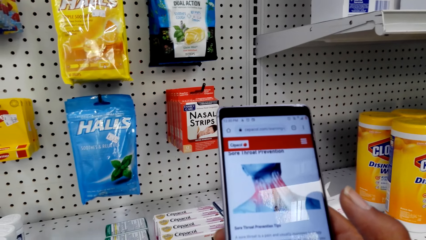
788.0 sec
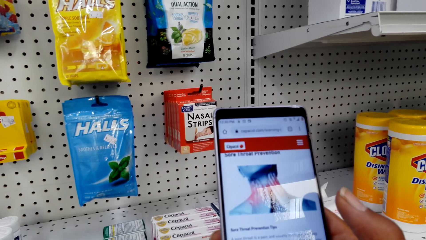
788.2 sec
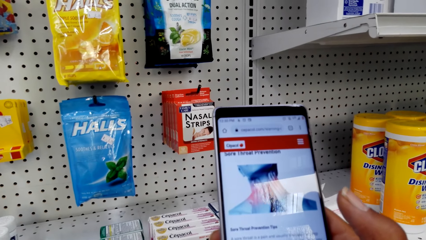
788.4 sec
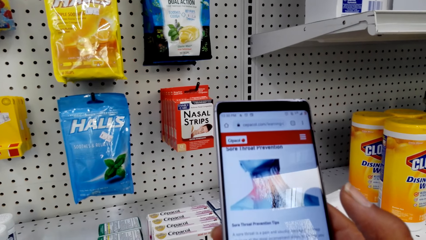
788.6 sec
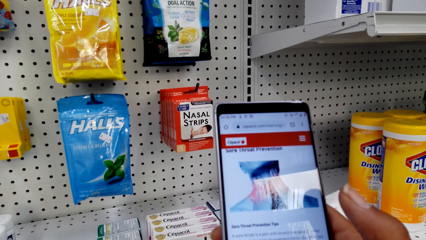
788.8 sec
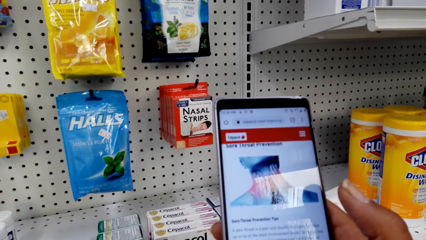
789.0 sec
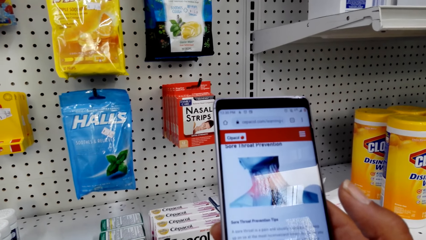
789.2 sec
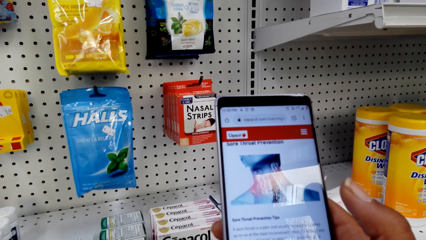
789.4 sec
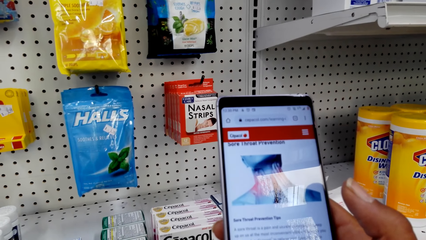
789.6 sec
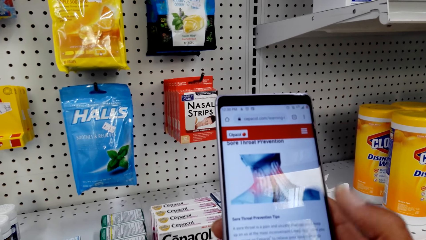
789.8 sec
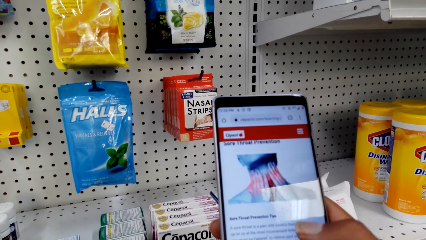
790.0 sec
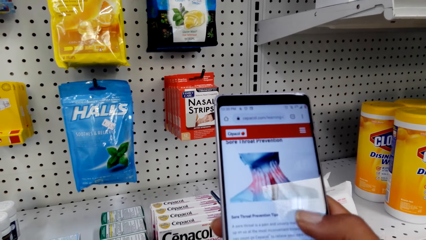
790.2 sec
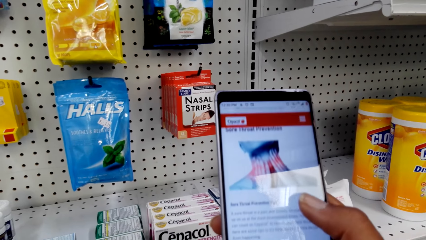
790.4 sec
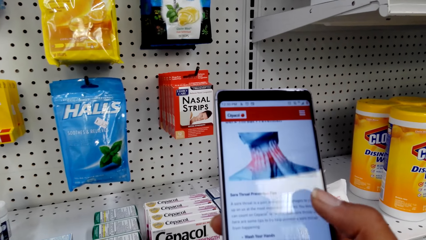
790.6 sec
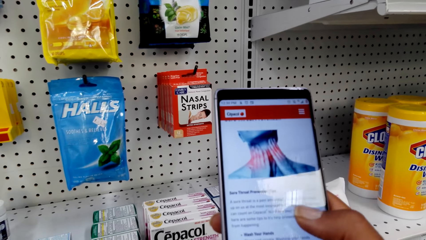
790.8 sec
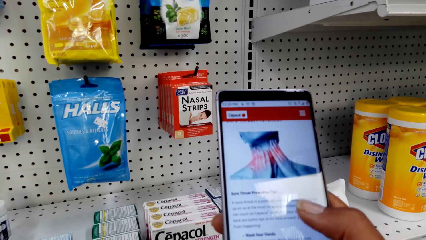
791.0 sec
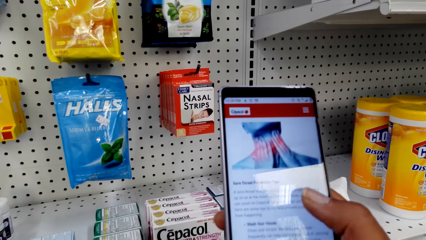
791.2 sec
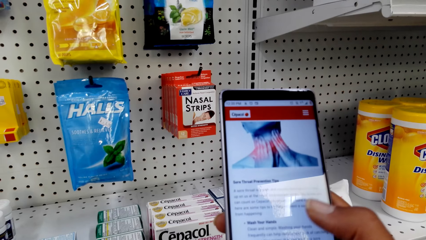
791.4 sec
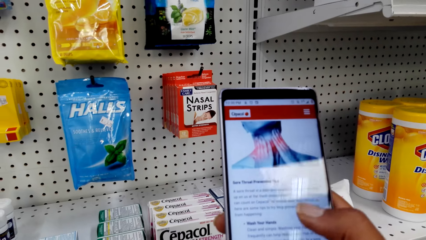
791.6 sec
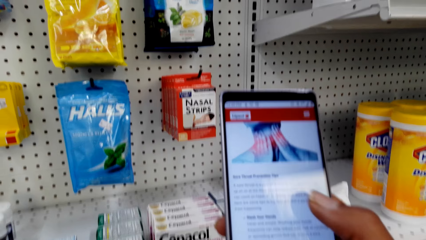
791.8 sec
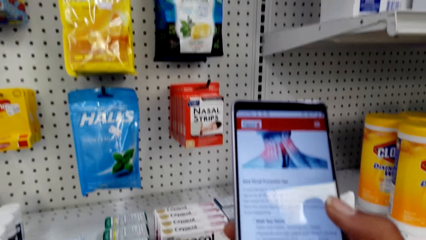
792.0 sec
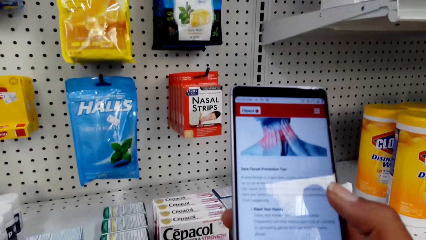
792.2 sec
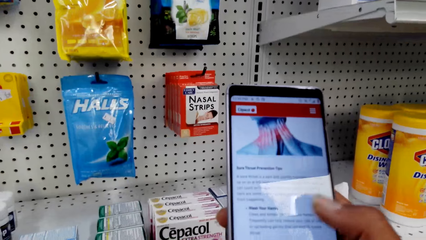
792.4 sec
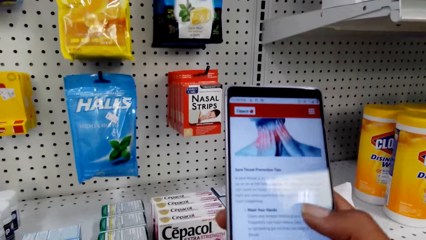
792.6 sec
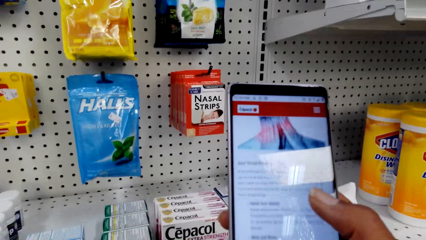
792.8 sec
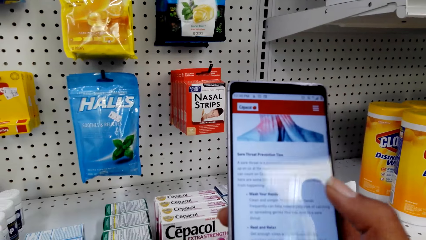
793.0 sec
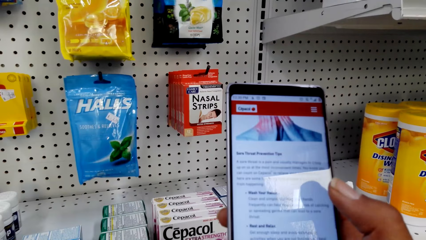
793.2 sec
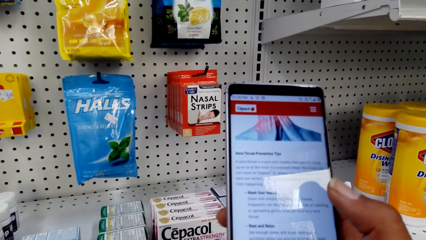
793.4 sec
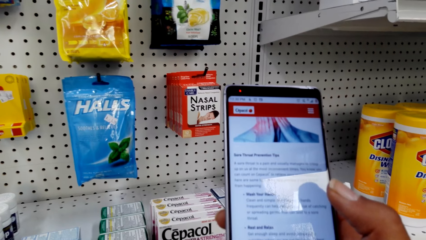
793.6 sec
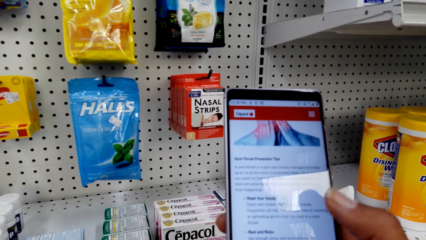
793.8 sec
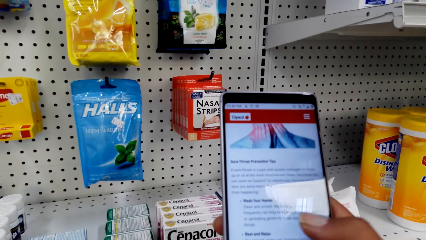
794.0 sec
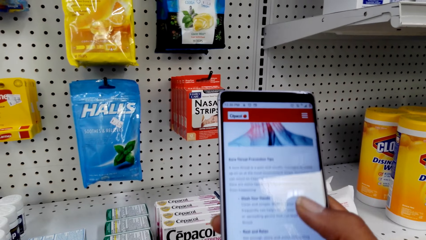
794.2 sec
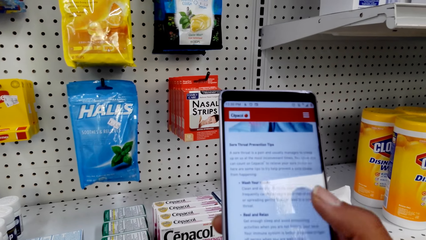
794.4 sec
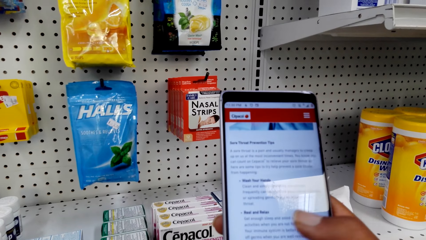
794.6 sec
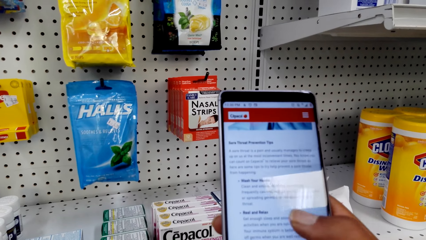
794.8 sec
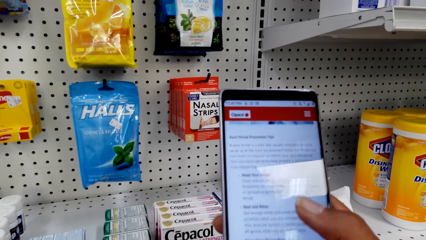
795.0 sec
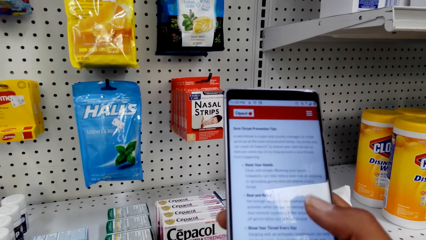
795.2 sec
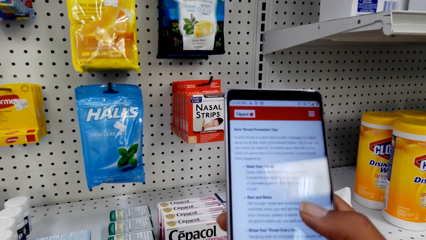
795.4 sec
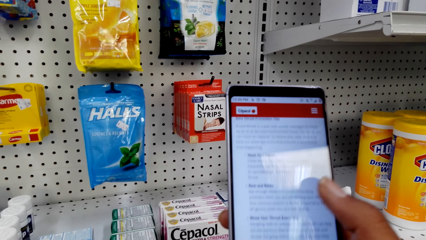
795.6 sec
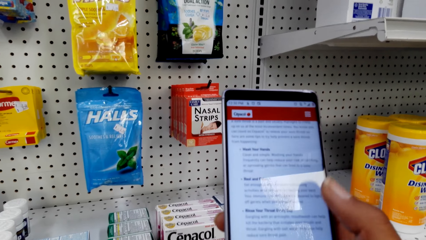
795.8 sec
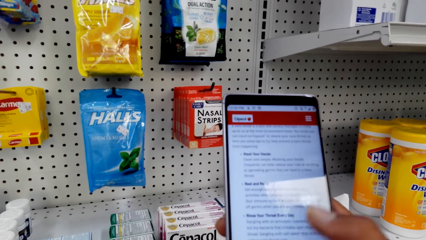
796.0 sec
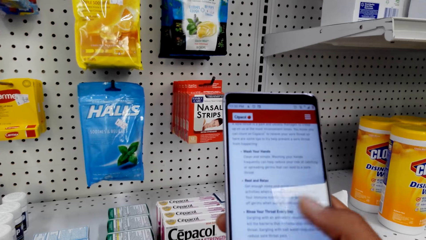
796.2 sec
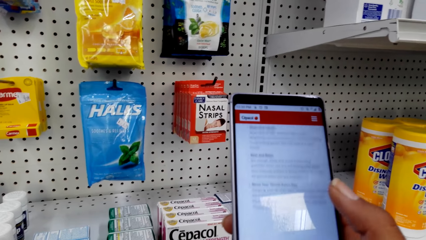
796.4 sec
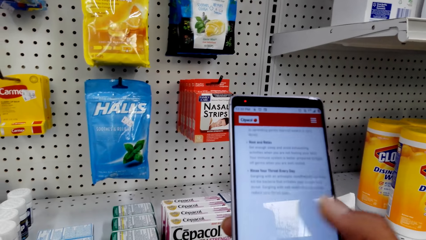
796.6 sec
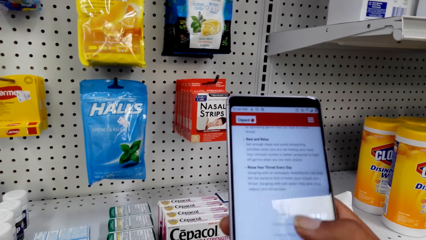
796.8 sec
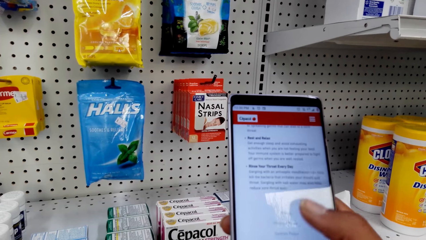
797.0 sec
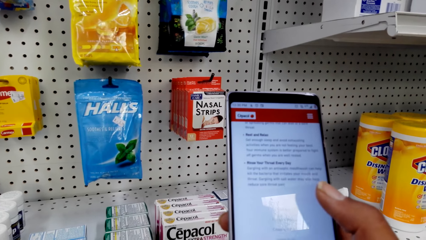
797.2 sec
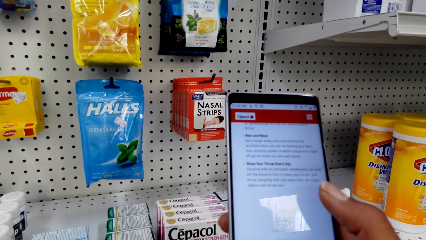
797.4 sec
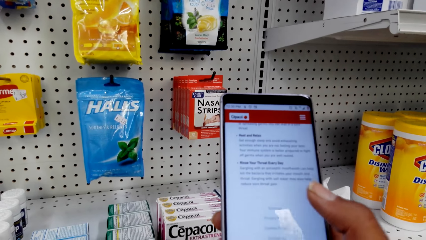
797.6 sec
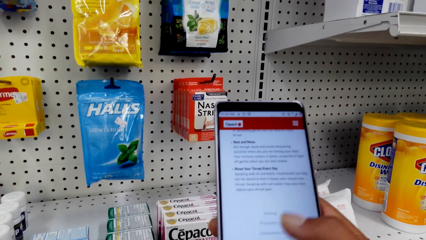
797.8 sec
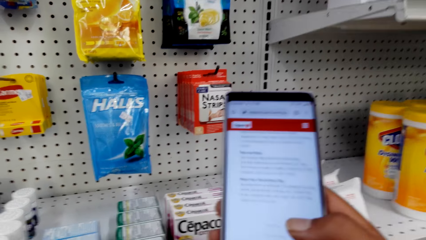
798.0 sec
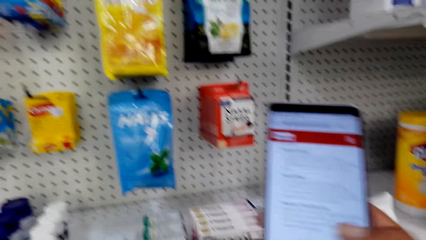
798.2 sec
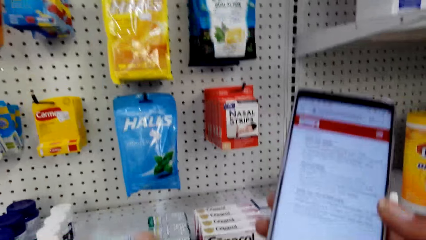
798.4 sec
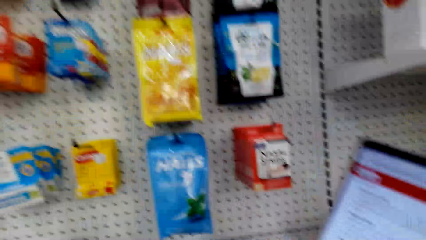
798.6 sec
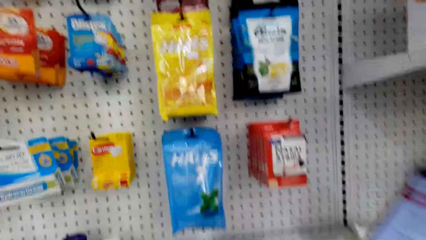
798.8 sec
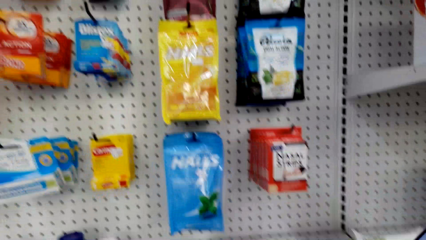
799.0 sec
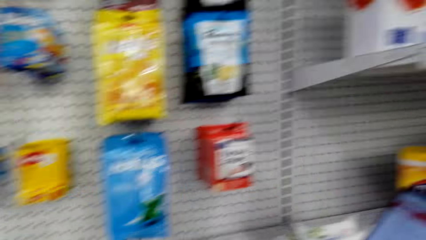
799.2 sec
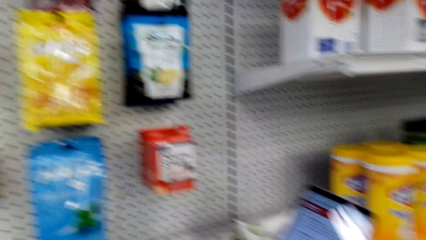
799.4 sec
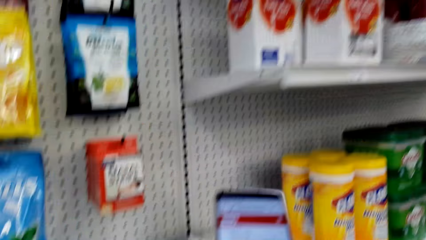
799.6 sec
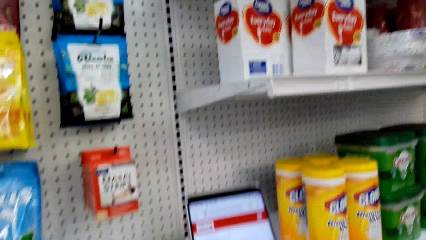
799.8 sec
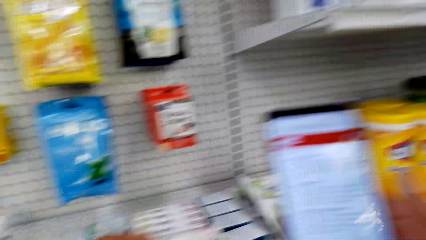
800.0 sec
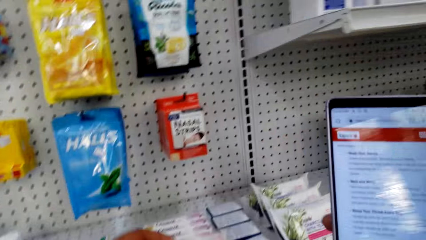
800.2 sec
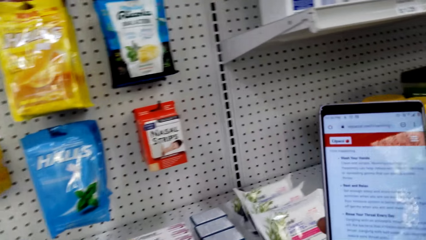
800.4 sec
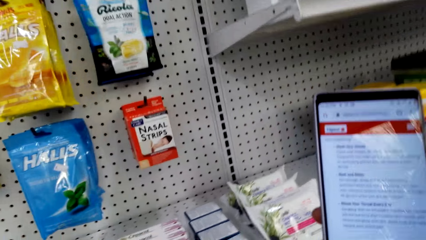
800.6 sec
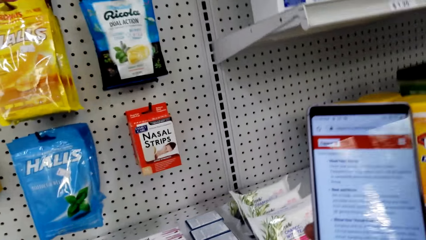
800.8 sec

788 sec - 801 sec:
The camera wearer stares at the phone. They operate the phone. They scroll the phone. They look around.

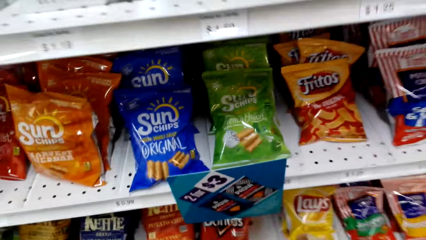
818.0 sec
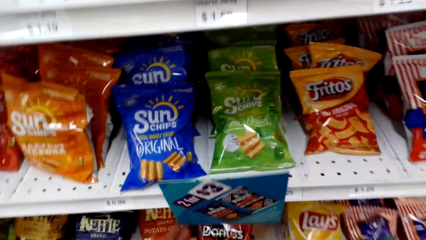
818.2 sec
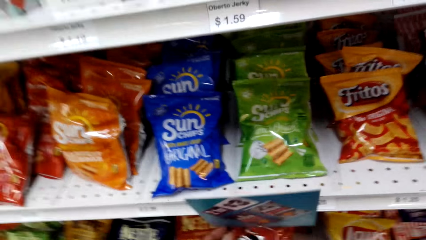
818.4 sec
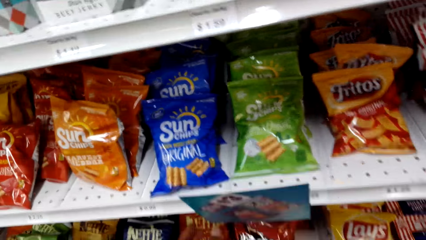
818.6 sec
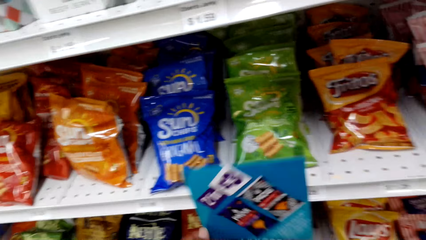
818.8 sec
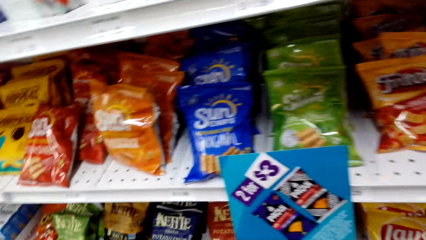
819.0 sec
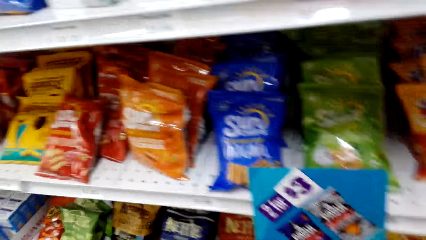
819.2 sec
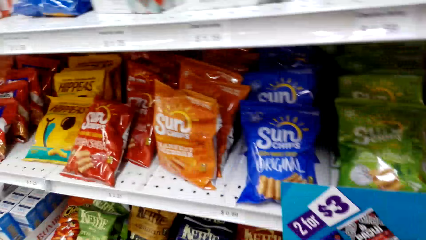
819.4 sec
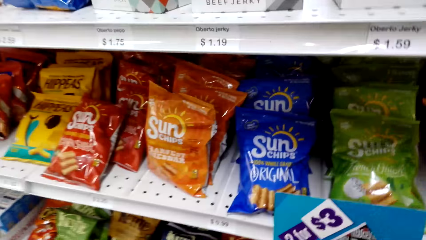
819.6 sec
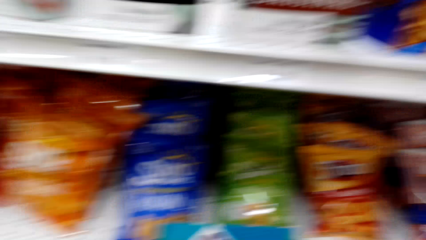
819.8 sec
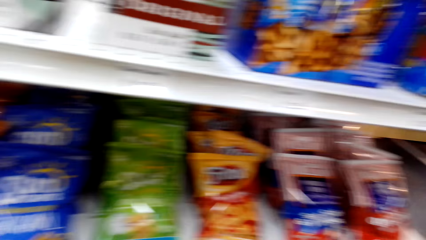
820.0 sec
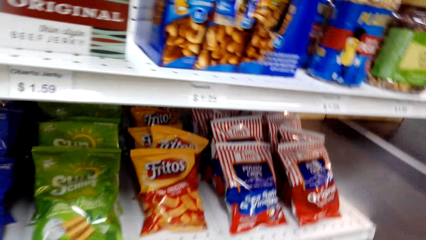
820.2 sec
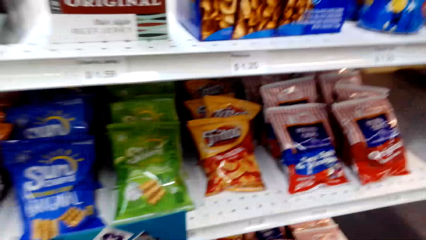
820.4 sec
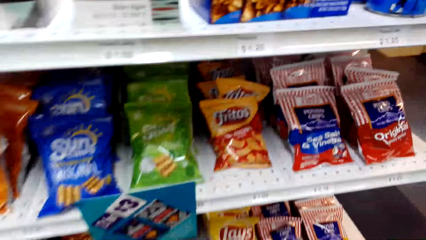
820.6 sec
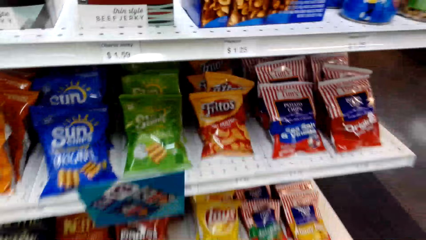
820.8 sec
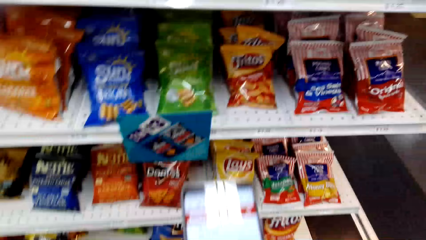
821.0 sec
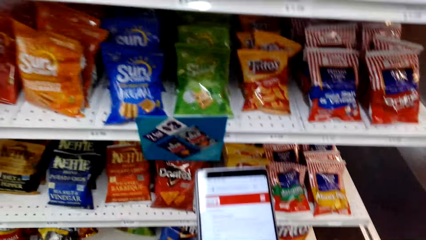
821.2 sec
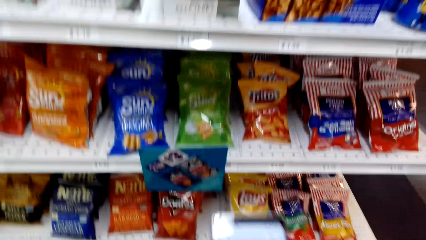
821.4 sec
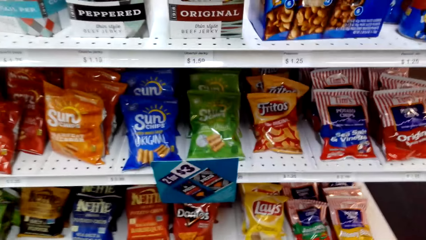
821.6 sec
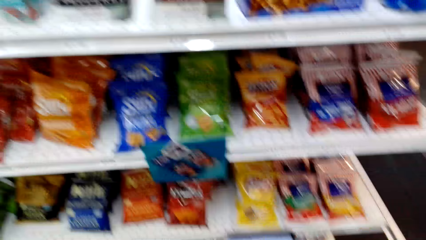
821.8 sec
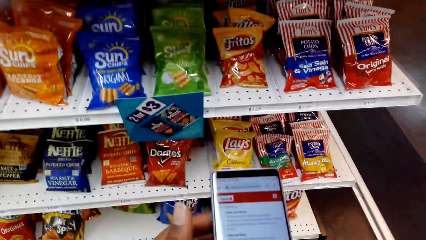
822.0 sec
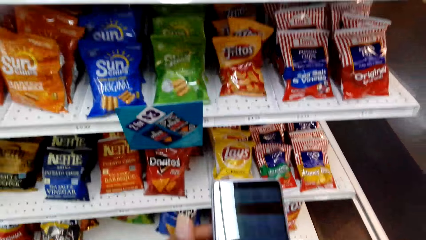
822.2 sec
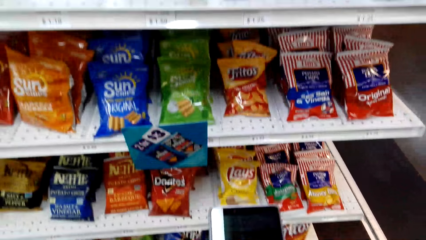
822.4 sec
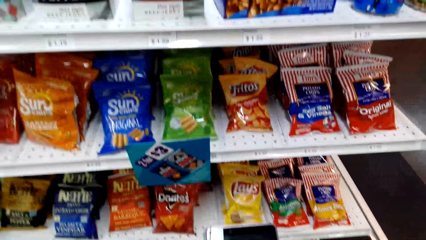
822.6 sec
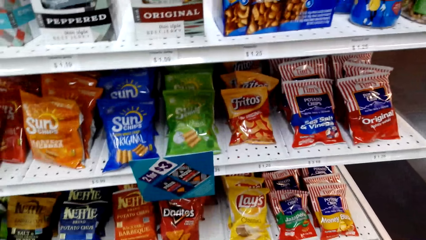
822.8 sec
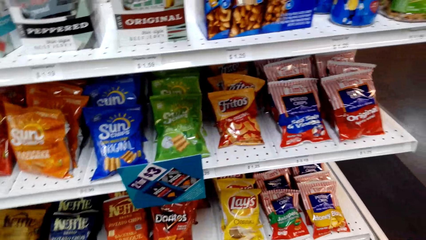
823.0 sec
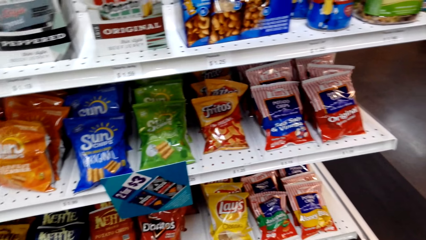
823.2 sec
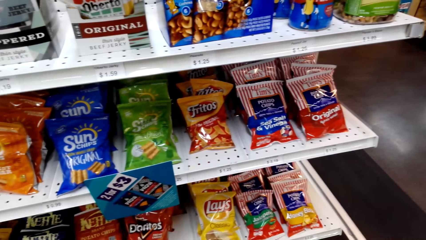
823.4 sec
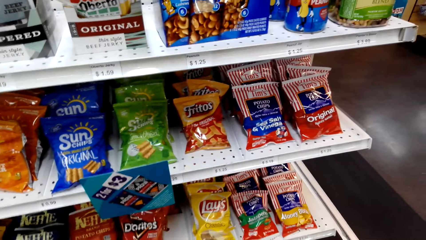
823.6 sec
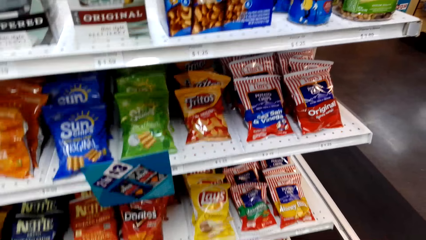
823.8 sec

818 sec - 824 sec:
The camera wearer stares at the phone. They look around. They stare at the phone. They operate the phone. They scroll the phone.
